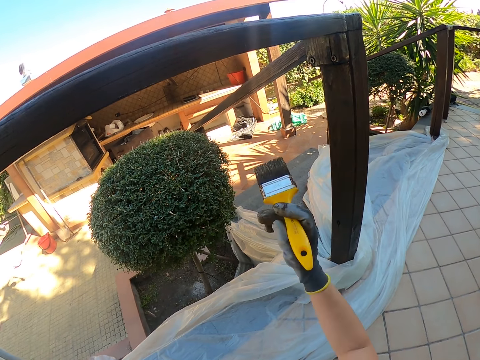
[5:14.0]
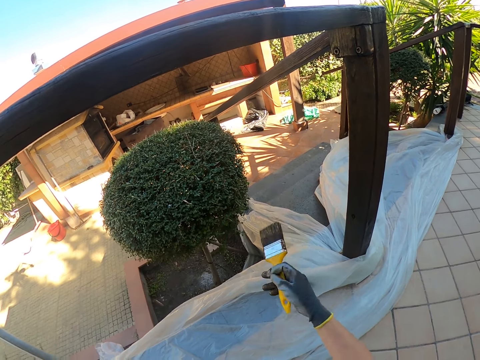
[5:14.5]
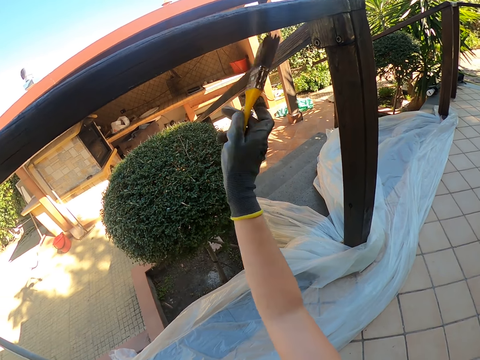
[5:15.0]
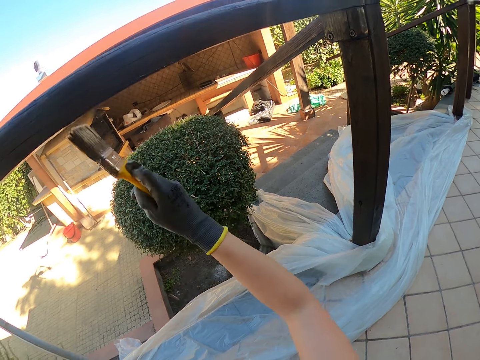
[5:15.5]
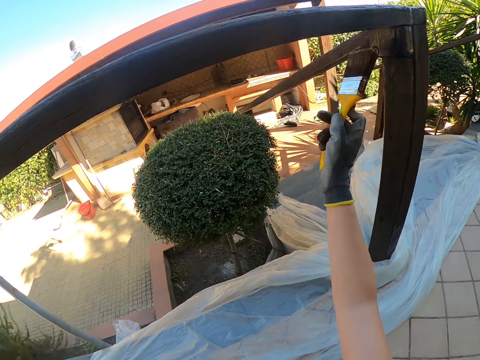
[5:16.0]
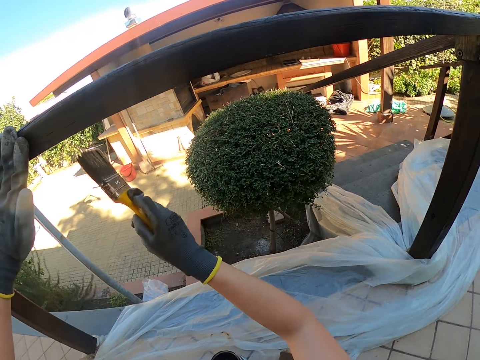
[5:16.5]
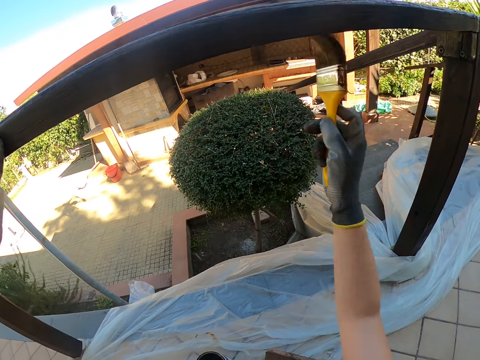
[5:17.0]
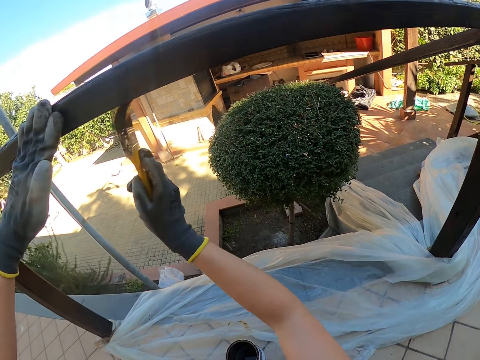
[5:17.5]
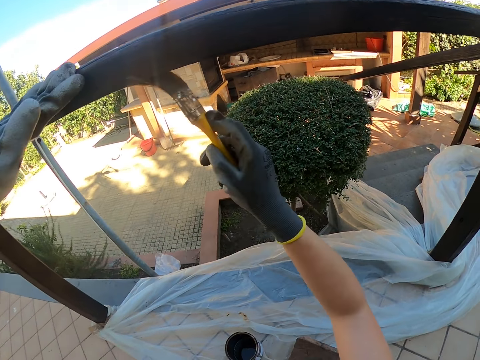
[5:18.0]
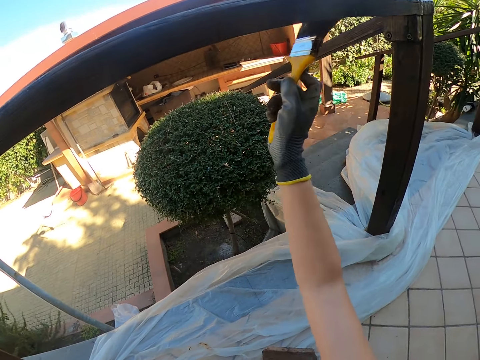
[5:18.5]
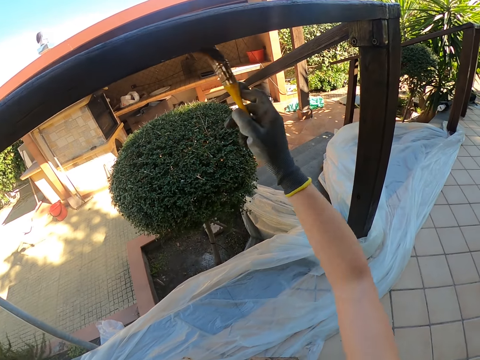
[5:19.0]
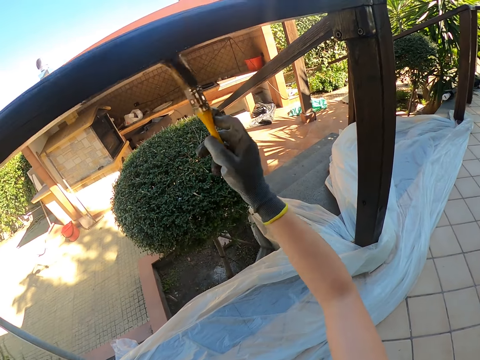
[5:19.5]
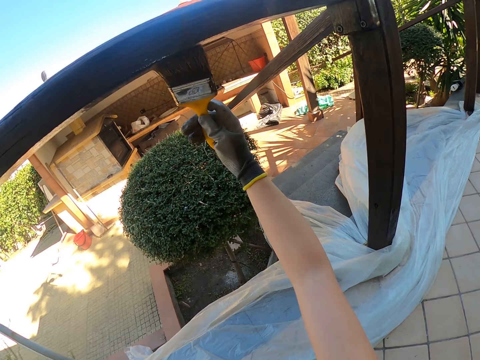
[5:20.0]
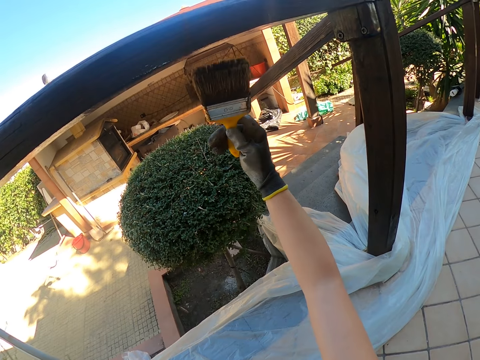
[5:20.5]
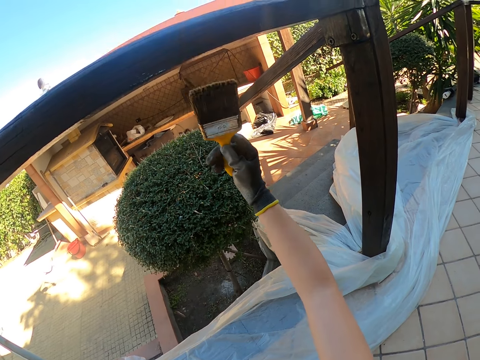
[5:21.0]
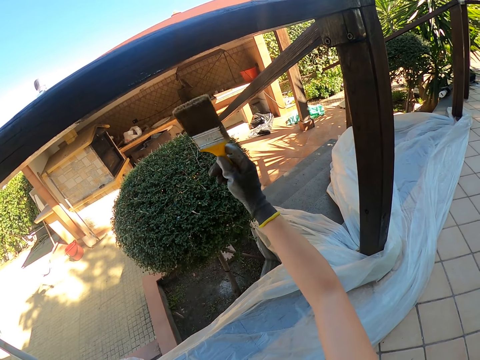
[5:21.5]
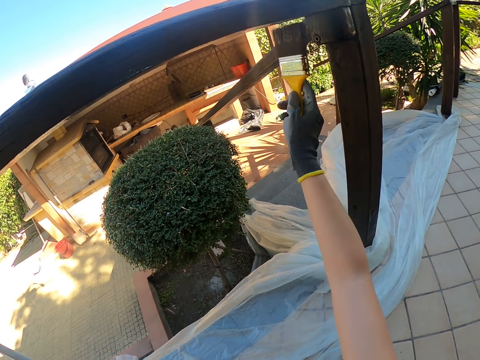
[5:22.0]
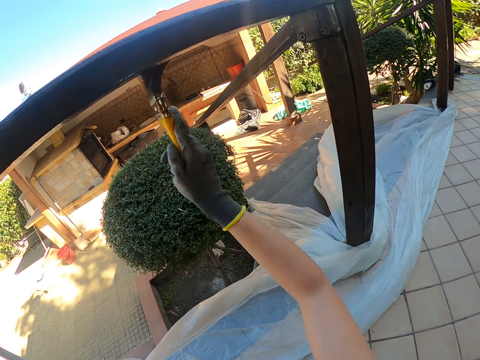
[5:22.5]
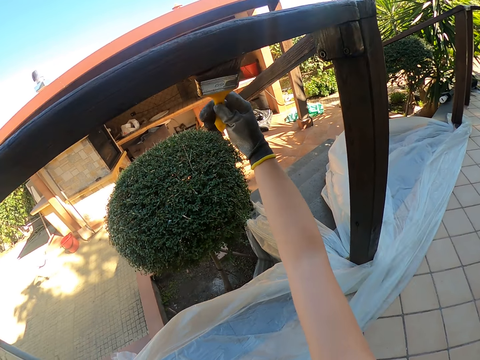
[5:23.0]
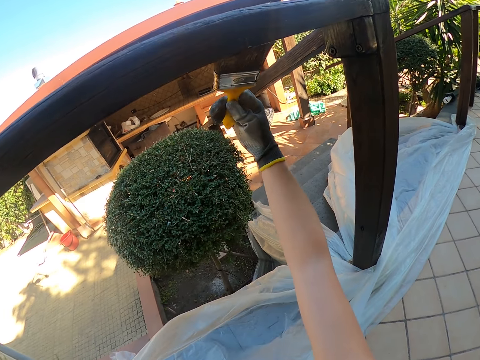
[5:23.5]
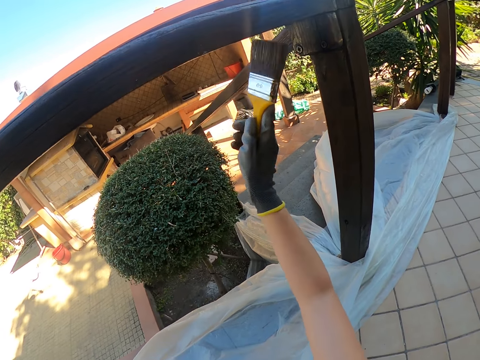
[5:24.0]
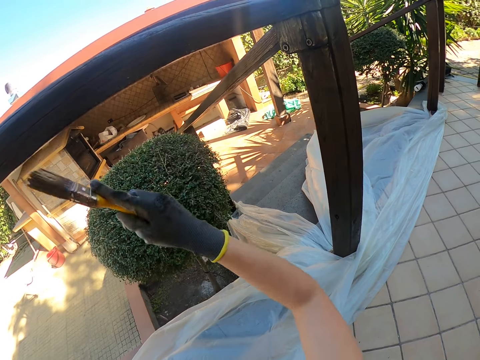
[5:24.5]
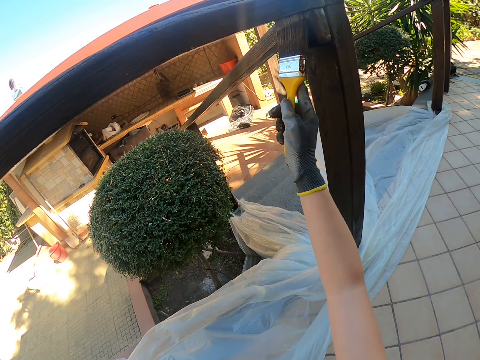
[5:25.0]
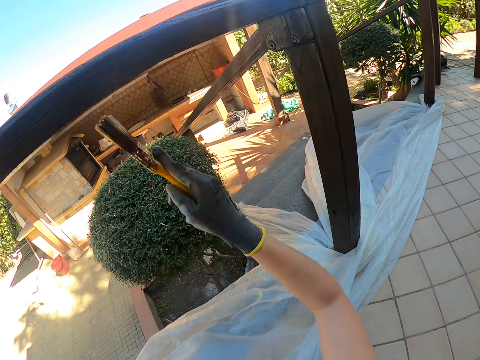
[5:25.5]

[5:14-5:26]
The camera wearer stops painting. They paint the exterior wooden railings.

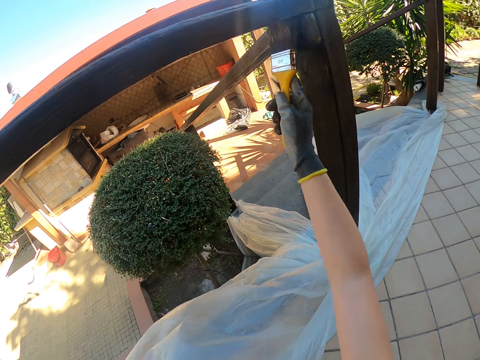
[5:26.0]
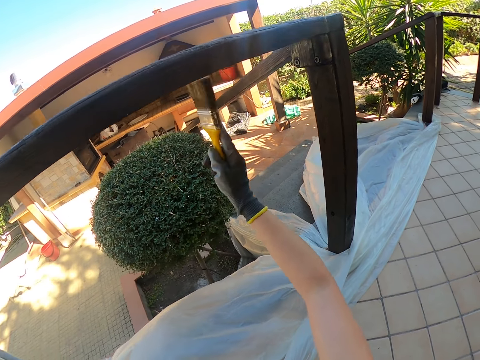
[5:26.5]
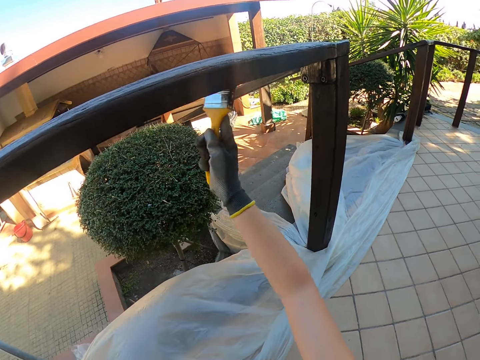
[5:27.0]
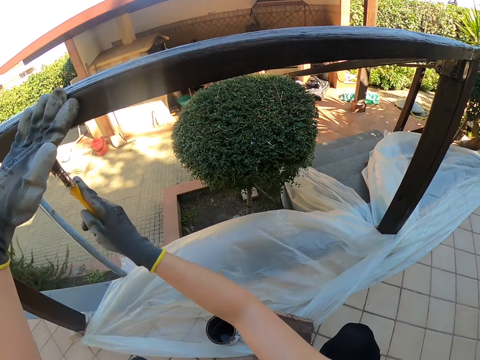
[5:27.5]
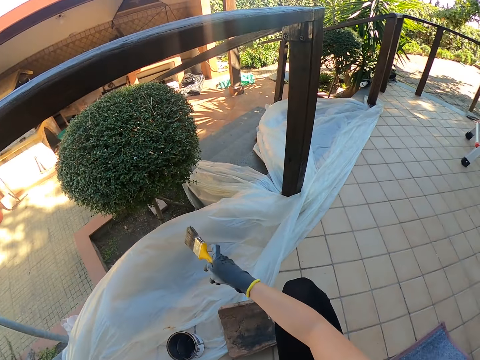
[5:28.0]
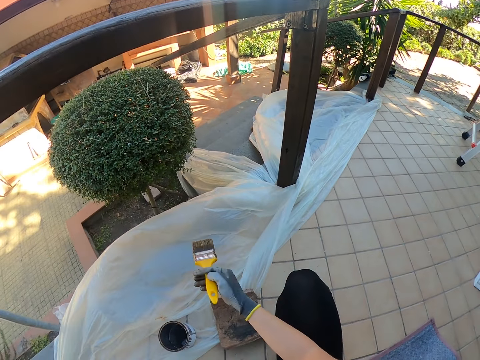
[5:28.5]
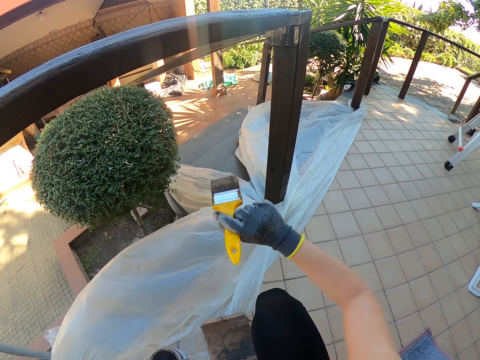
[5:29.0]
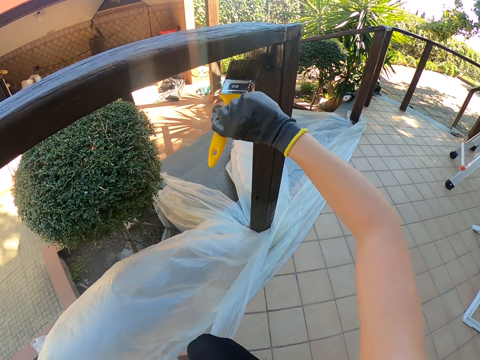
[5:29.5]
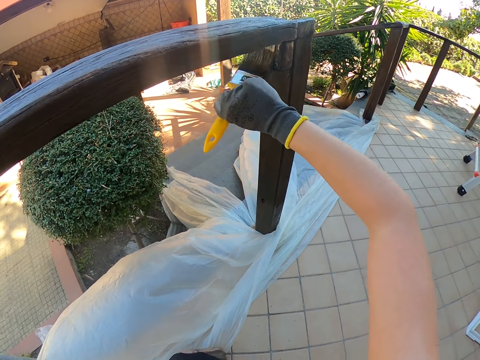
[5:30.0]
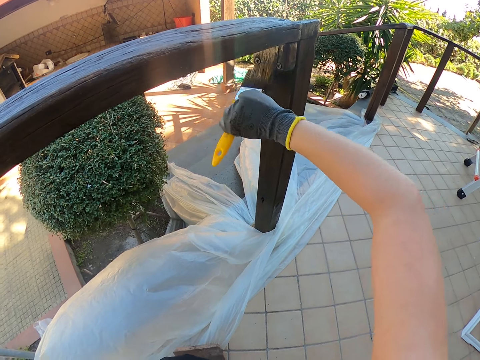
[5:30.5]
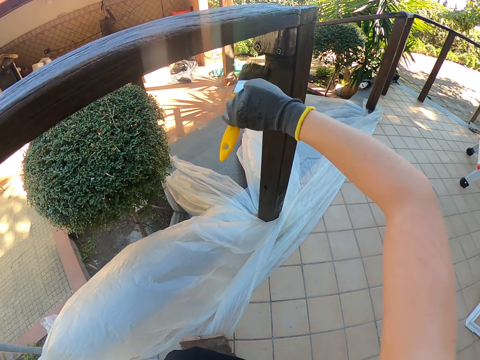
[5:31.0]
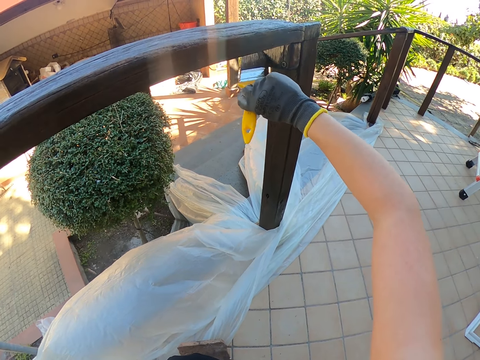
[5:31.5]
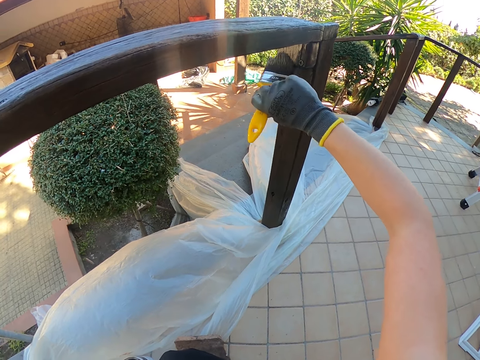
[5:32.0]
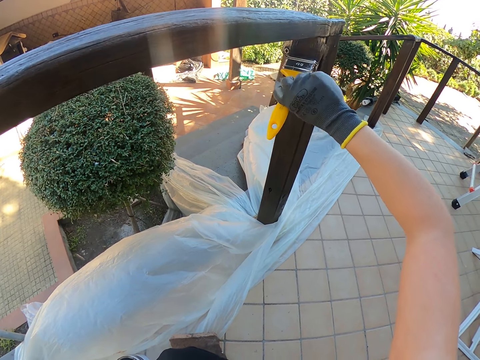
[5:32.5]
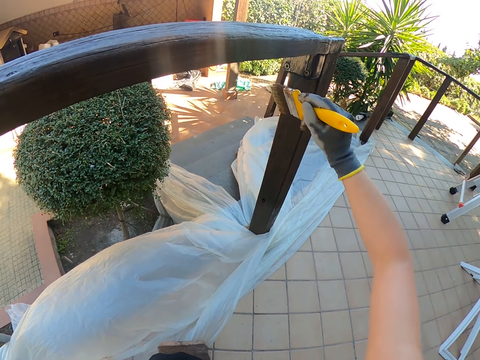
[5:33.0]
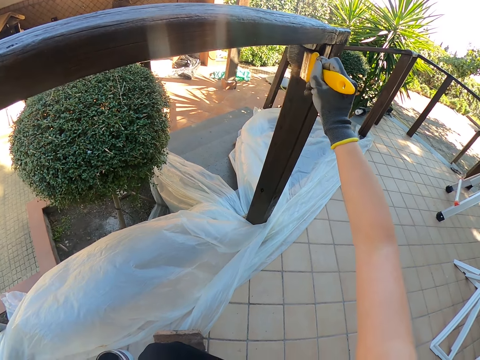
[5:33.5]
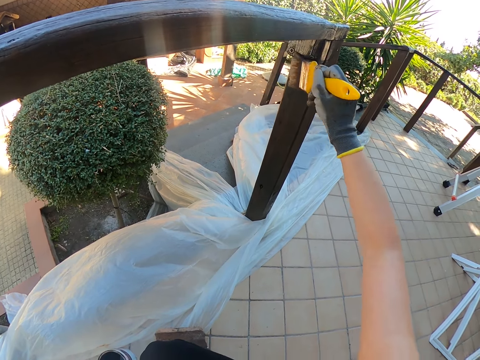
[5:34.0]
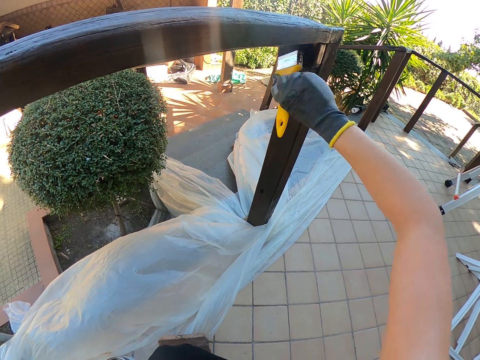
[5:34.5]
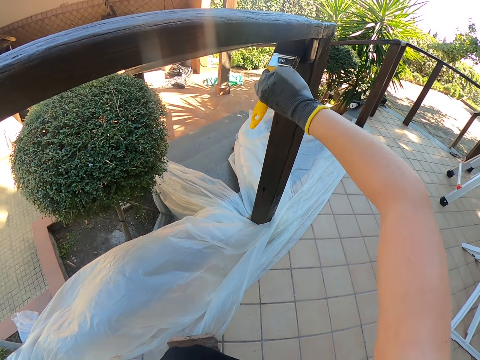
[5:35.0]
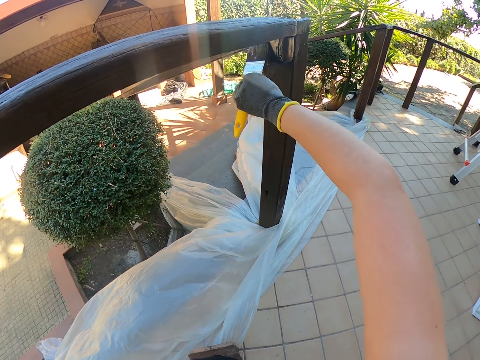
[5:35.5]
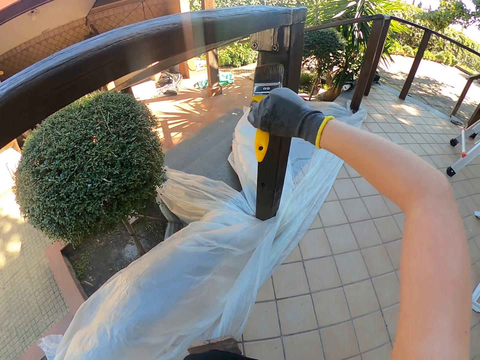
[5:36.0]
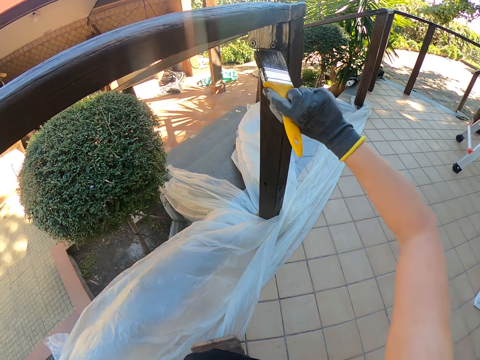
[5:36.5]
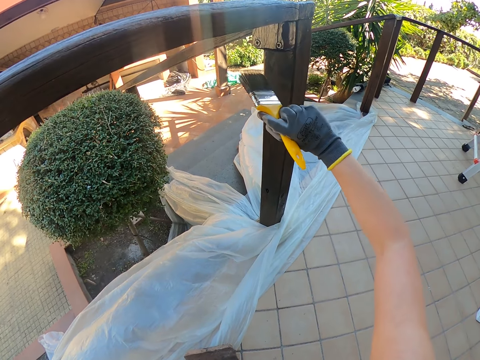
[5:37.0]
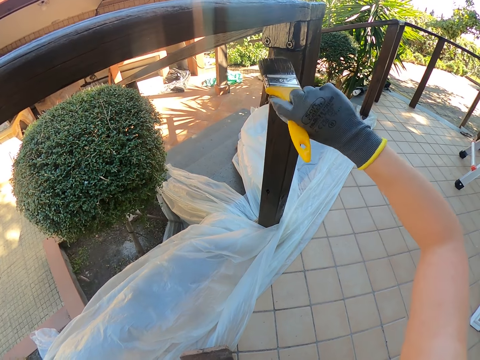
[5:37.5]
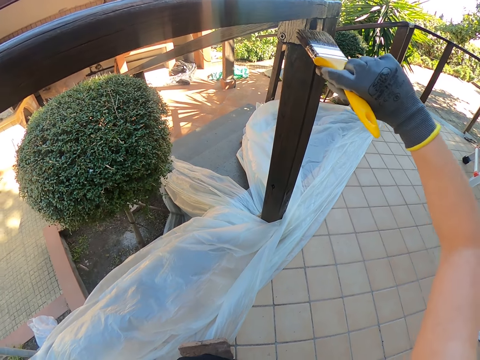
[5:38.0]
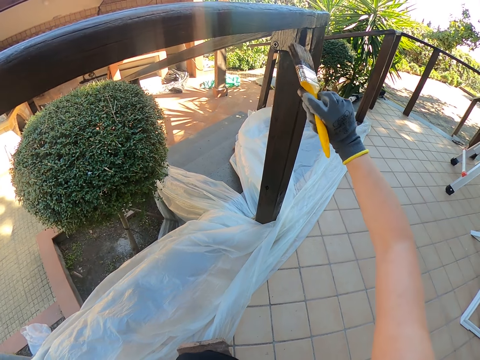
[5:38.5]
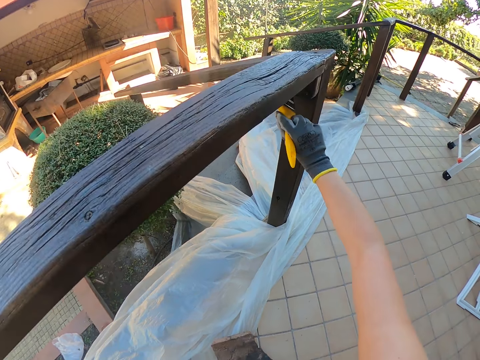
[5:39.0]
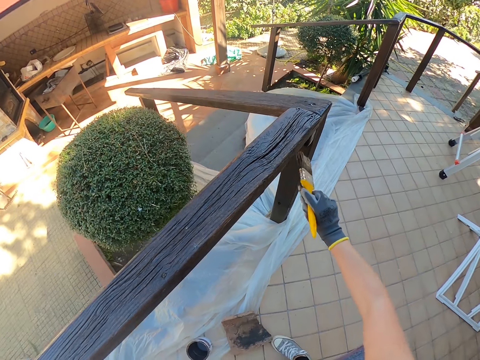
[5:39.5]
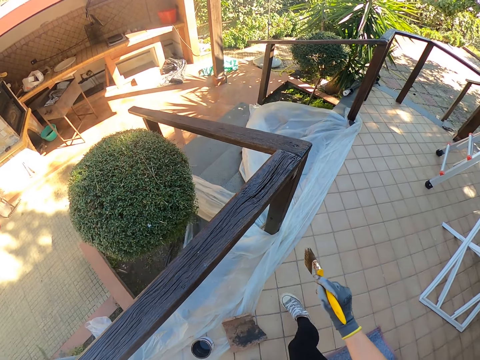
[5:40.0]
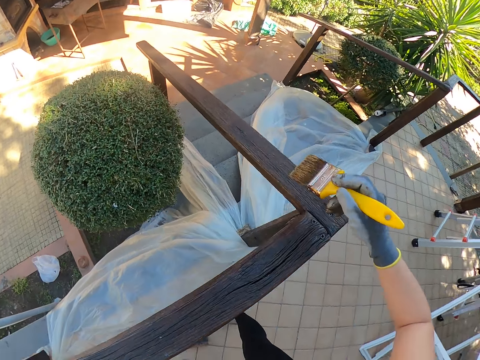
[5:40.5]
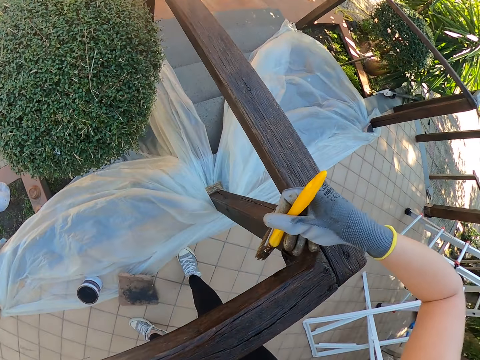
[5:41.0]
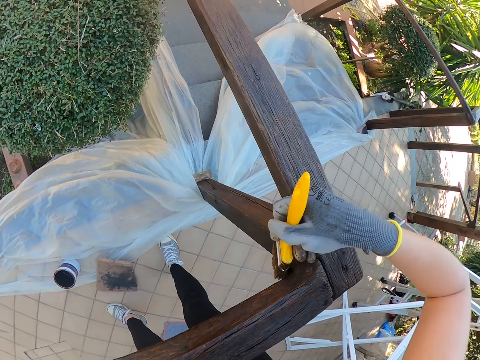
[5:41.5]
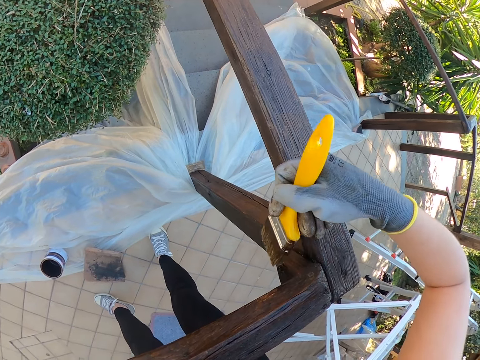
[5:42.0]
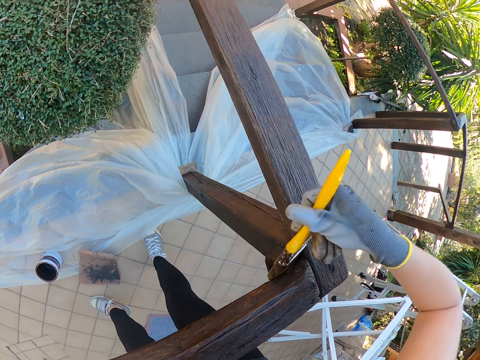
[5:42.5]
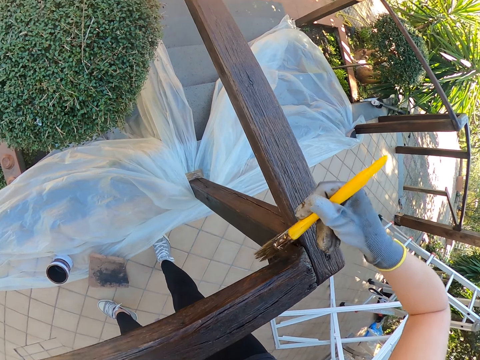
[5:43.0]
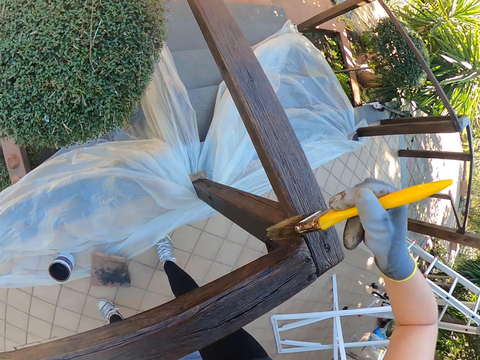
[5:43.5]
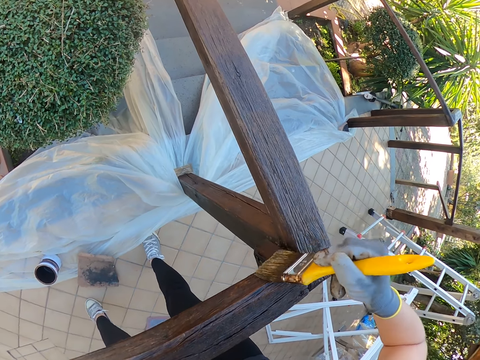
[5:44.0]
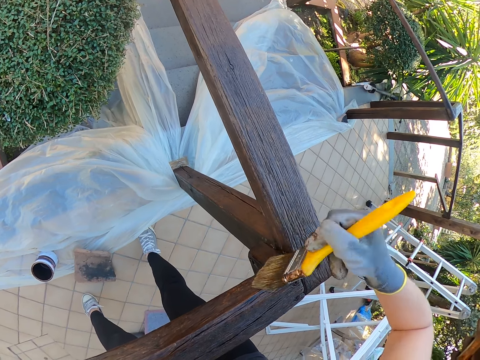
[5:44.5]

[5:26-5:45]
The camera wearer stops painting. They paint the exterior wooden railings. They look around. They stop painting. They paint the exterior wooden railings.
